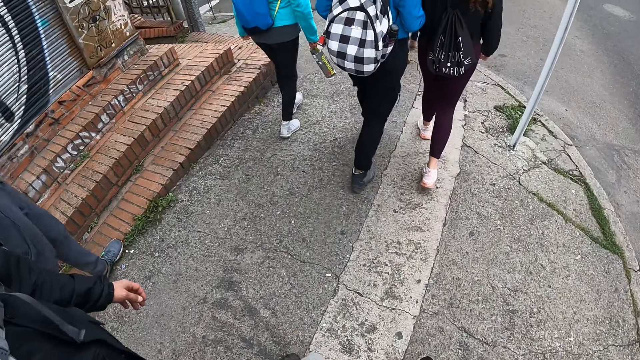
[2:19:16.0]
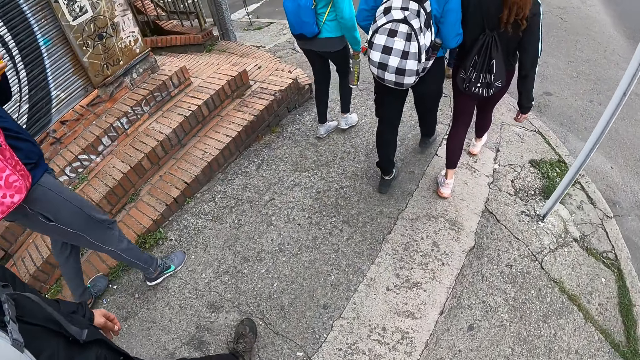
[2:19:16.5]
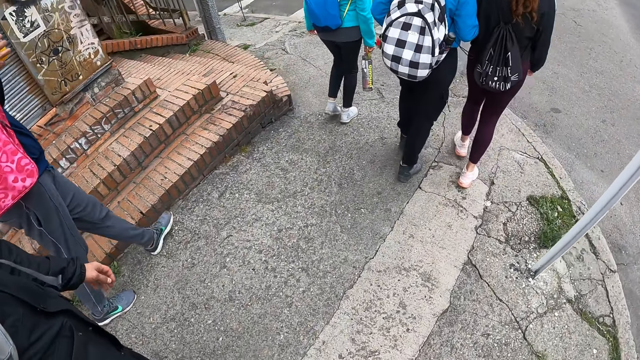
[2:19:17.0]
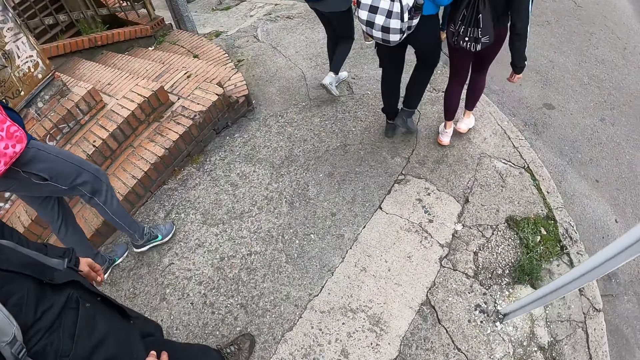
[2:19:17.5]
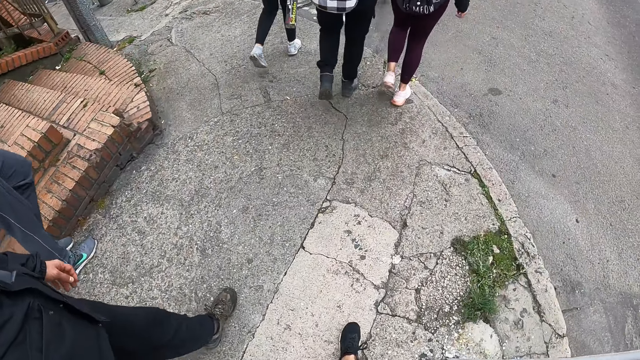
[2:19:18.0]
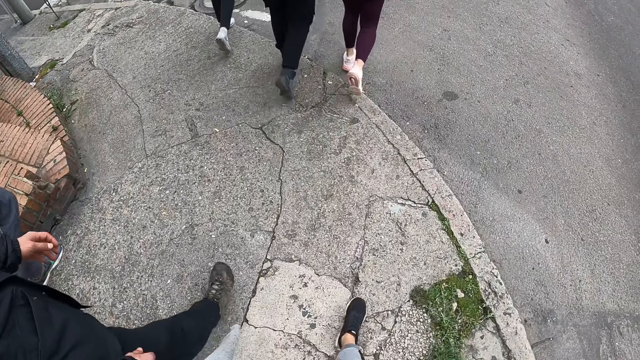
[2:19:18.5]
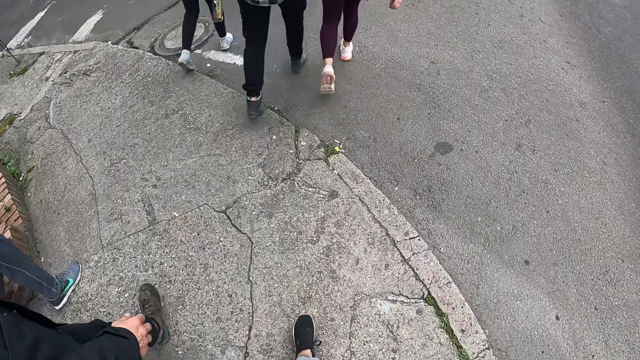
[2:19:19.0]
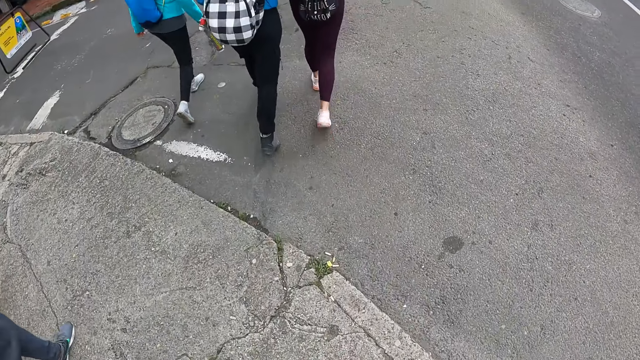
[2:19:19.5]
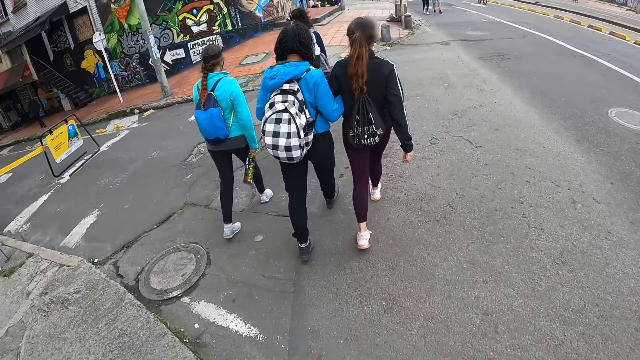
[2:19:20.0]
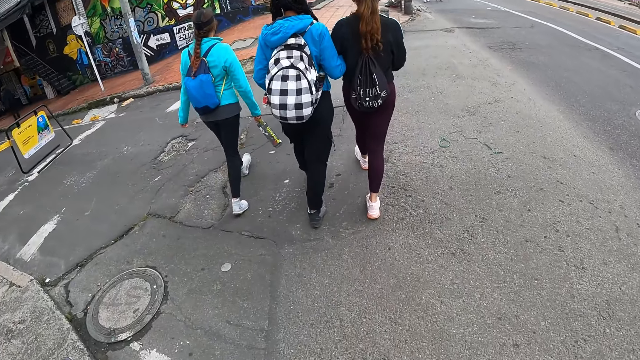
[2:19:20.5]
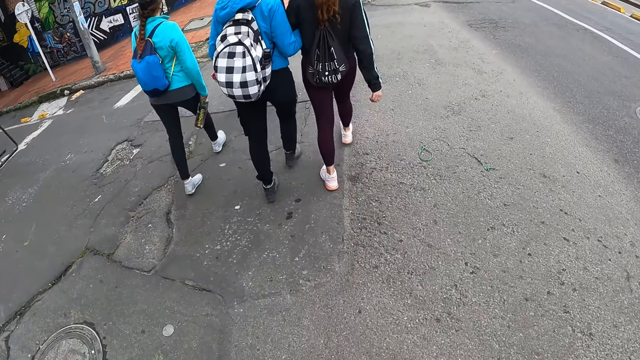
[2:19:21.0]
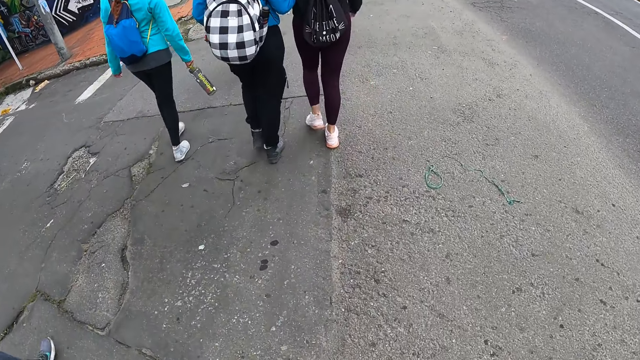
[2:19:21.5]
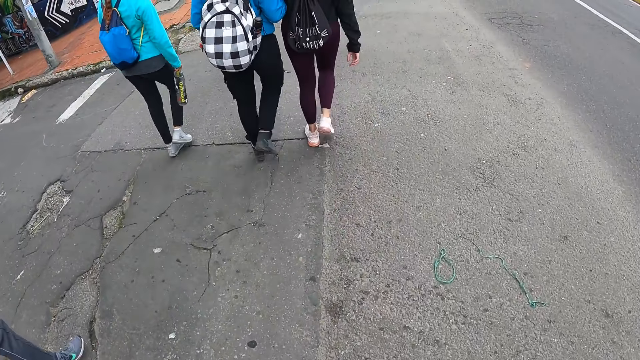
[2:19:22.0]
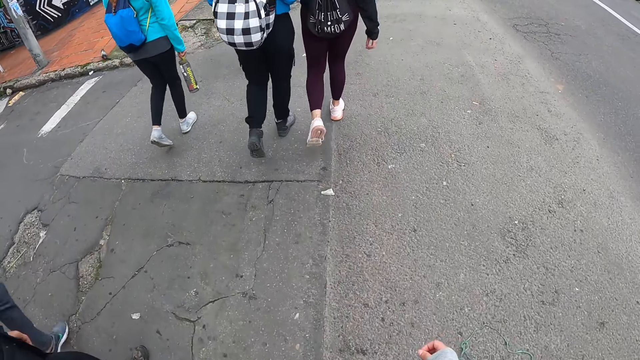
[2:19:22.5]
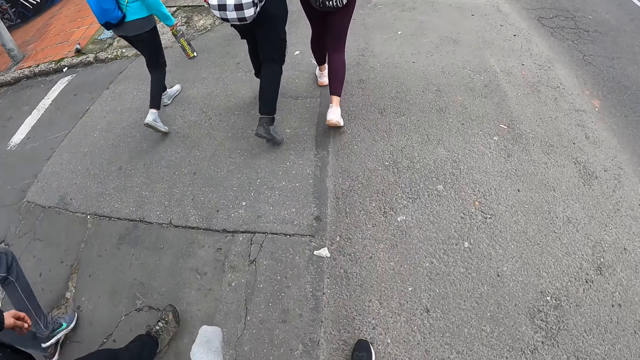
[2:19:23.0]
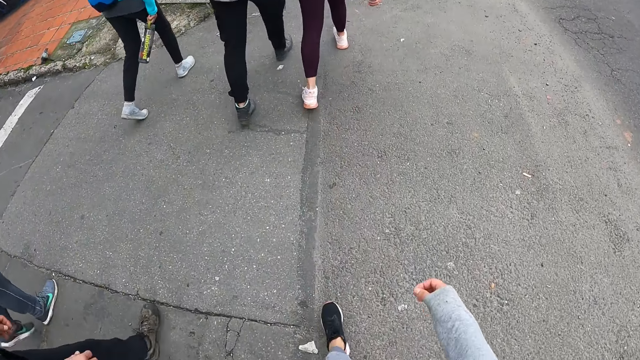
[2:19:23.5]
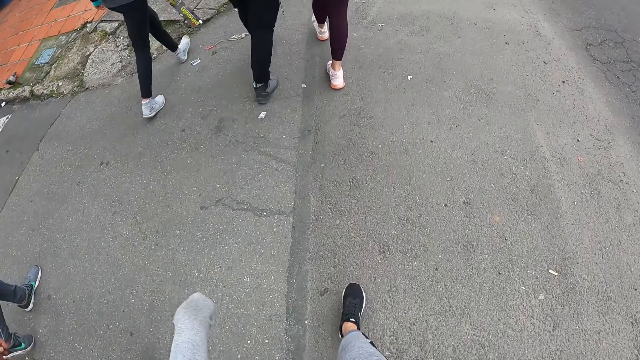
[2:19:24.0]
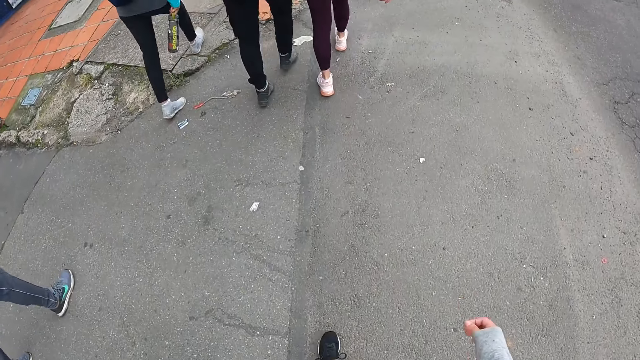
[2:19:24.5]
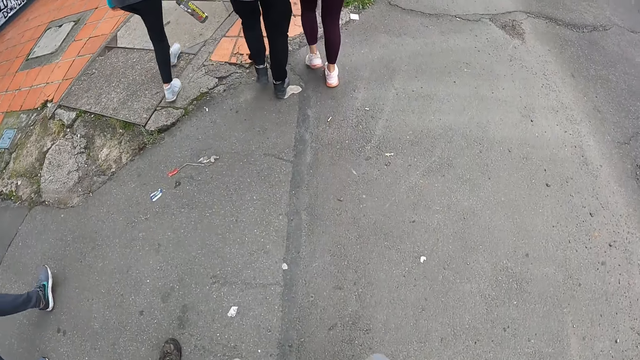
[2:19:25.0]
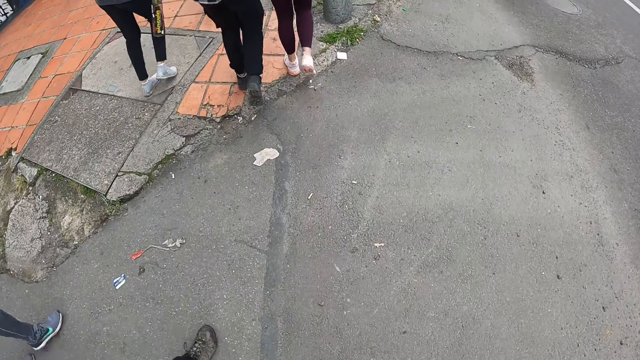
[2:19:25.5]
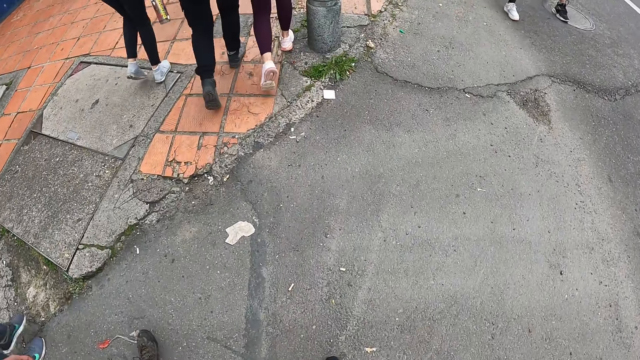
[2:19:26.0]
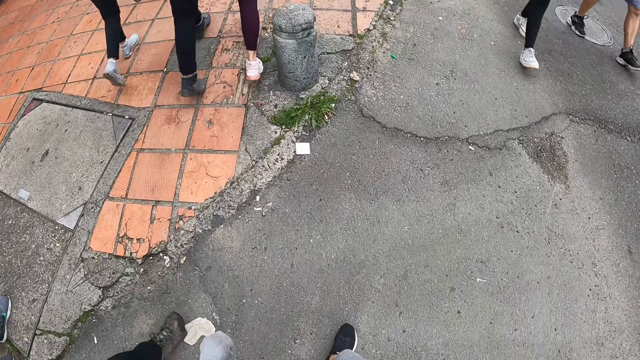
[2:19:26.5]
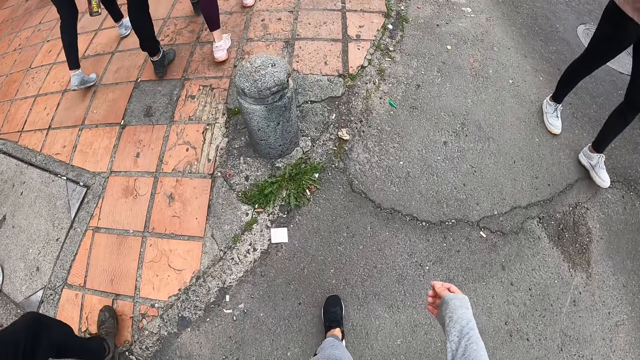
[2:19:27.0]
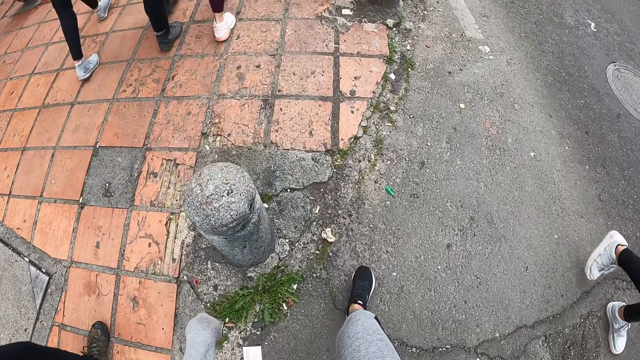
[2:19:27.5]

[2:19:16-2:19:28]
A person walks beside the camera wearer. The camera wearer looks up. Three people walk ahead of the camera wearer. The camera wearer swings both hands.

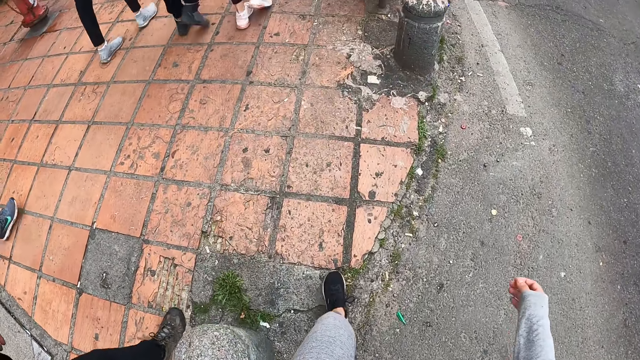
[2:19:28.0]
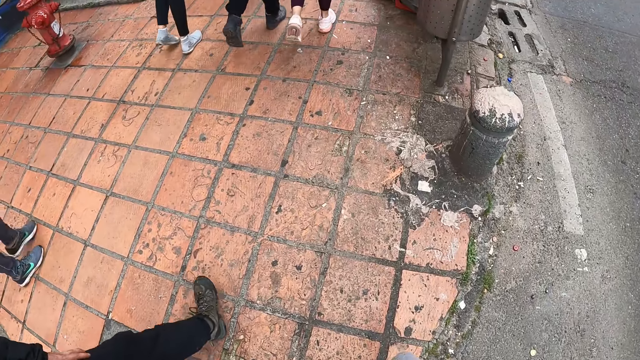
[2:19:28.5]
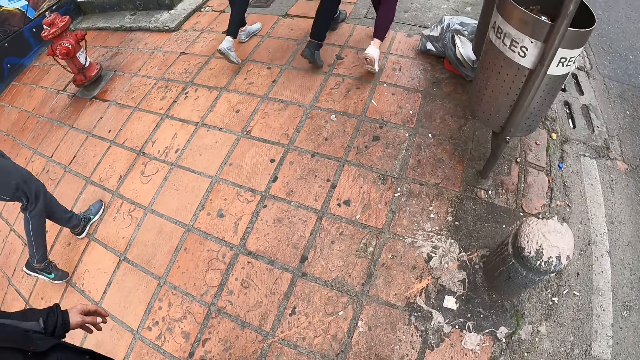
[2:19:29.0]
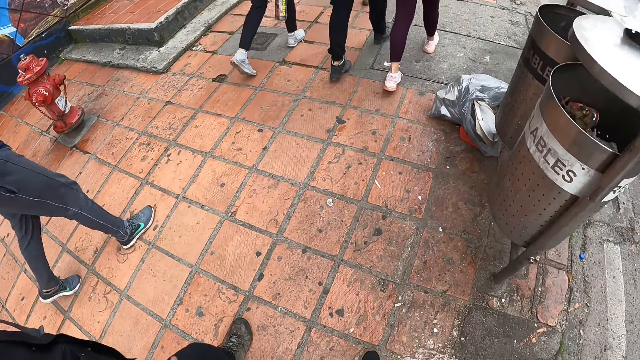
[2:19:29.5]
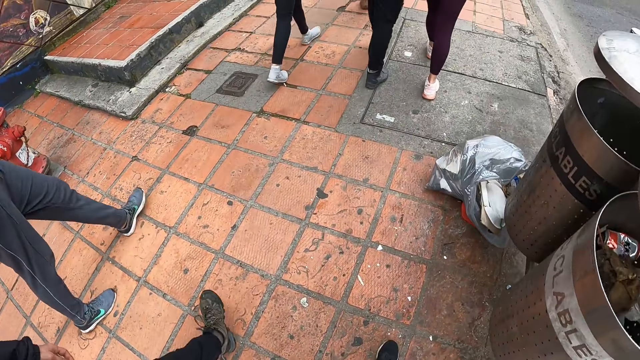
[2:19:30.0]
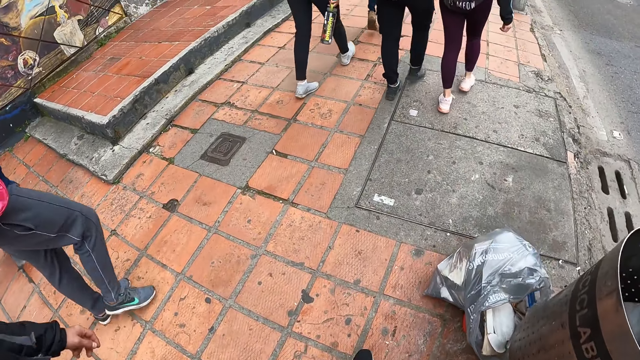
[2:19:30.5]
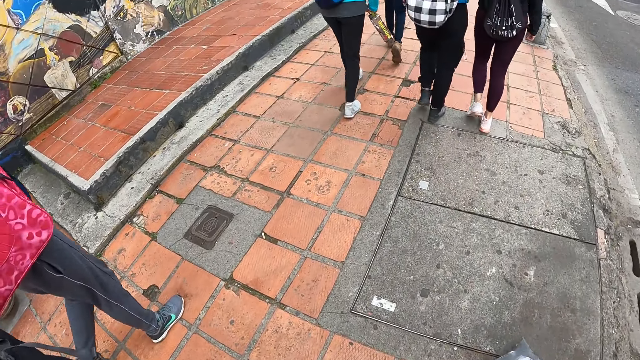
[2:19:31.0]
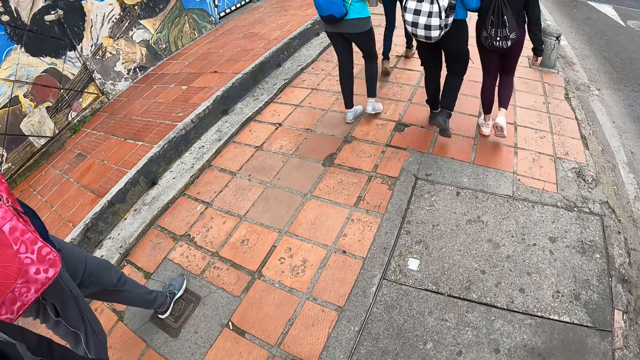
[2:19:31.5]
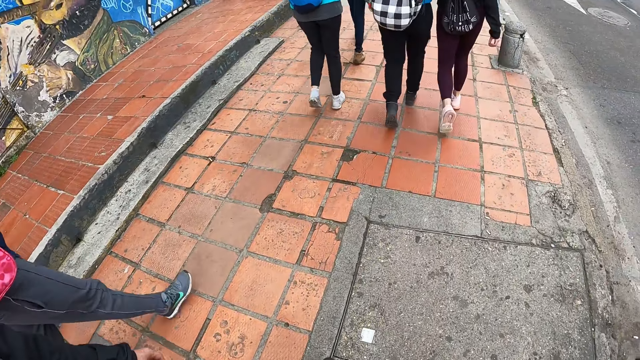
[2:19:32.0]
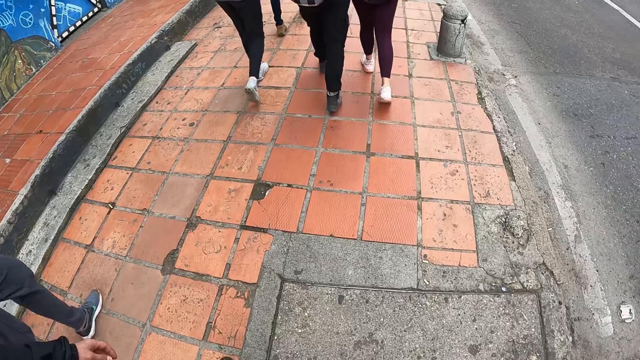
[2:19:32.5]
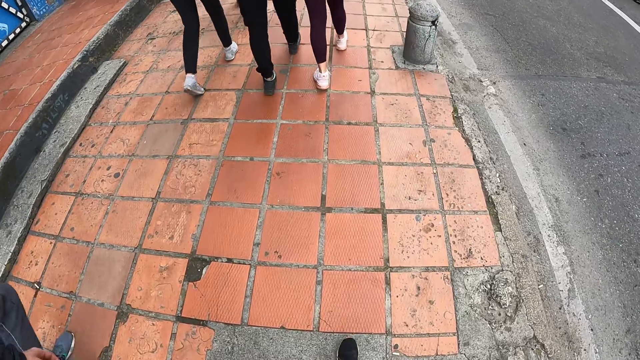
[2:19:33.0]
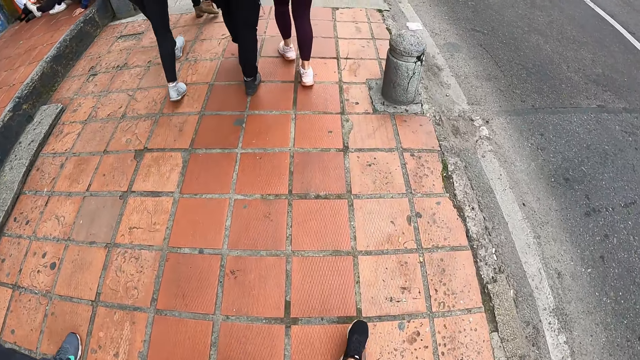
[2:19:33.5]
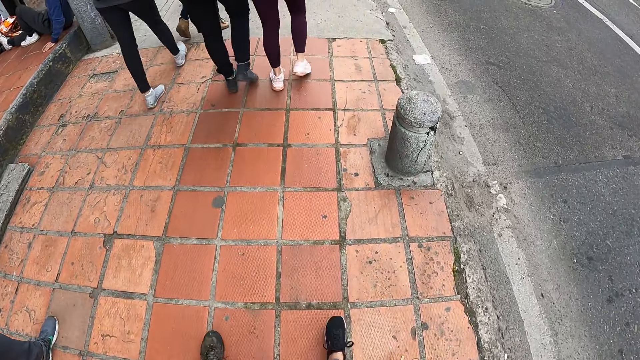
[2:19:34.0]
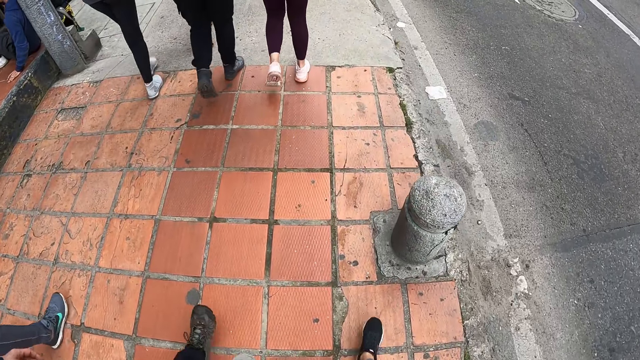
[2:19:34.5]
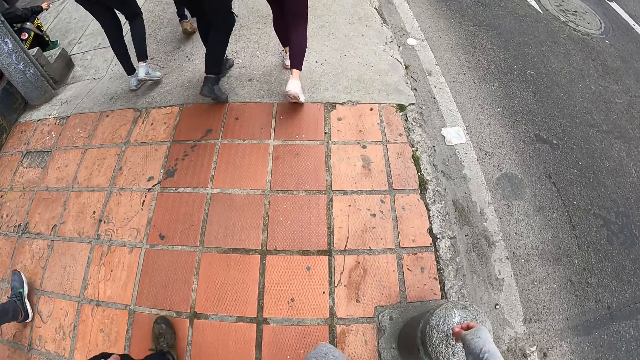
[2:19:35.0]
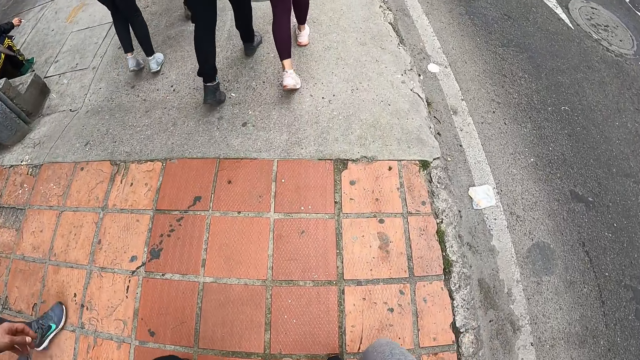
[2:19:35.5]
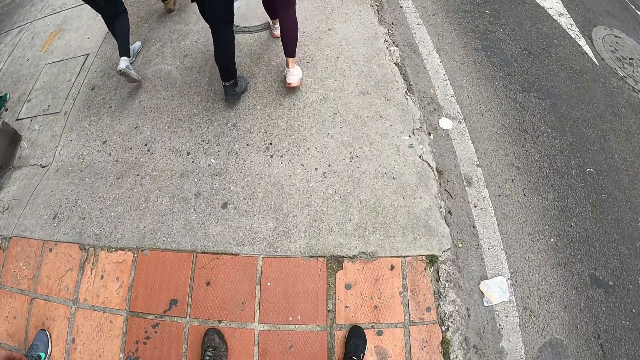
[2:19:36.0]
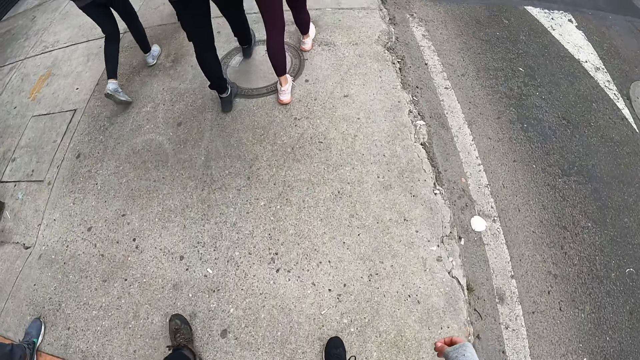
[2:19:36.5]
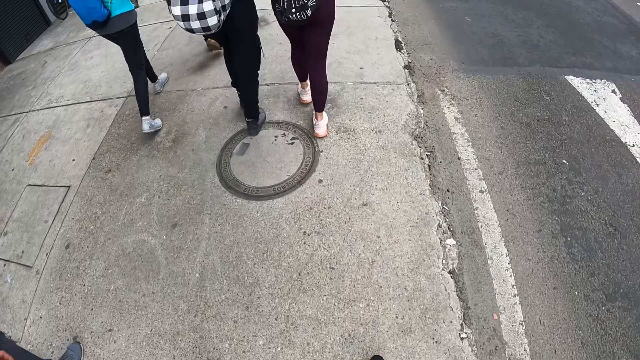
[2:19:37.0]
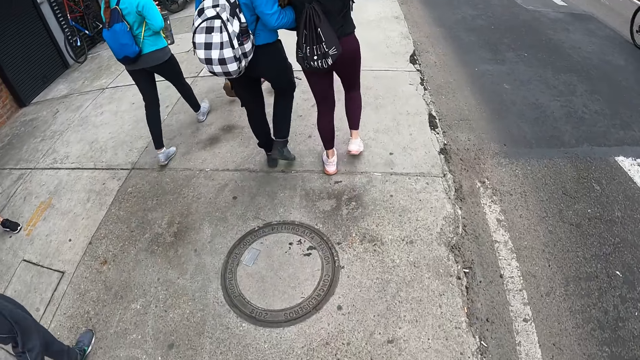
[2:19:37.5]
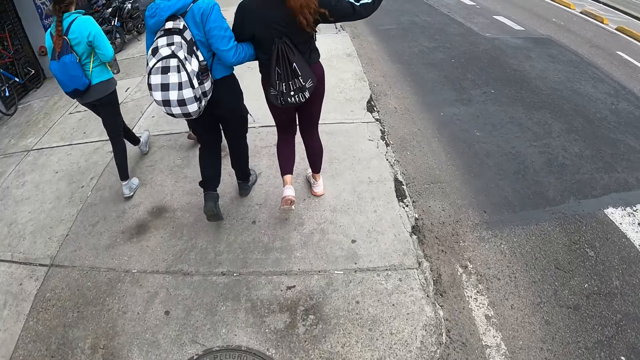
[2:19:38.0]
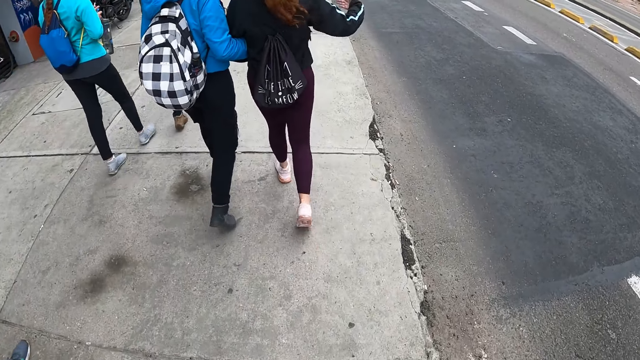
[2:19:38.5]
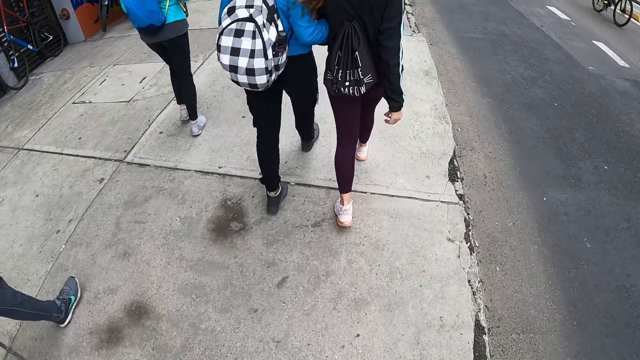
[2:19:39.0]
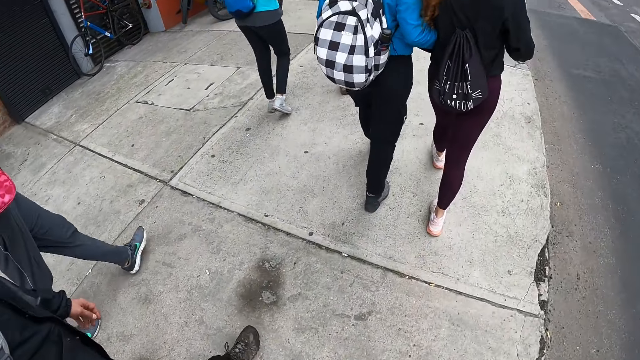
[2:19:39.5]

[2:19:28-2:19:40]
The camera wearer walks on the pavement. A person raises the right hand and drops the right hand. The camera wearer turns around.
